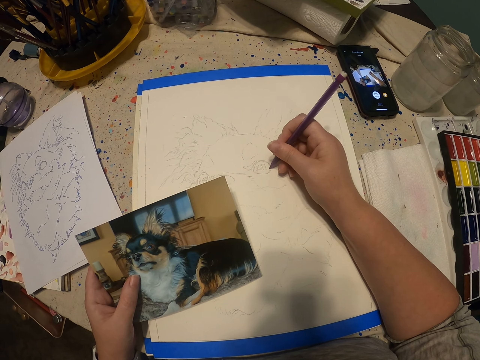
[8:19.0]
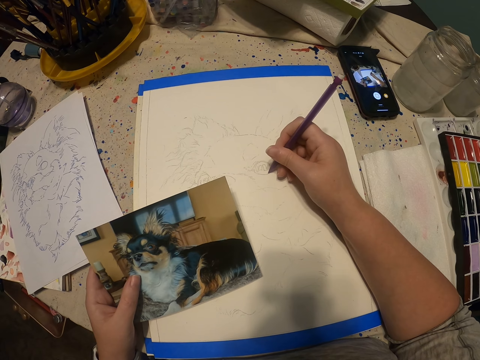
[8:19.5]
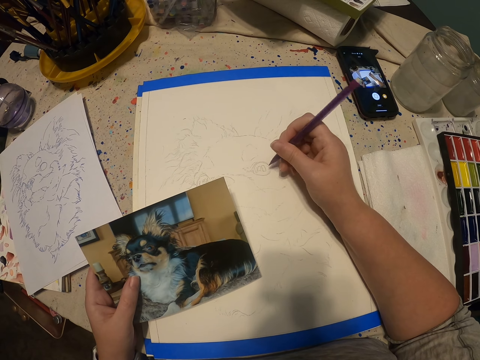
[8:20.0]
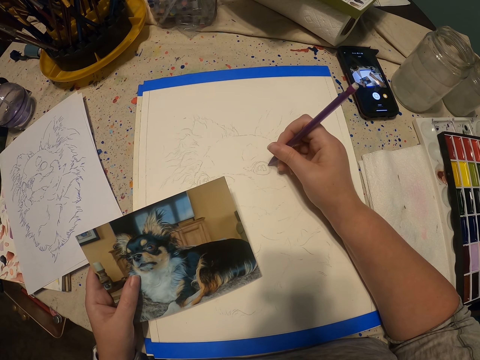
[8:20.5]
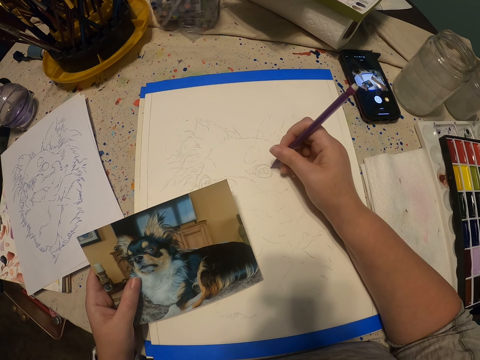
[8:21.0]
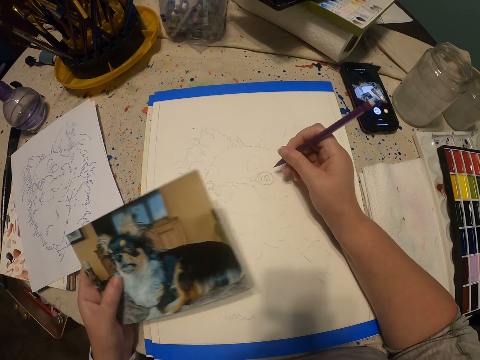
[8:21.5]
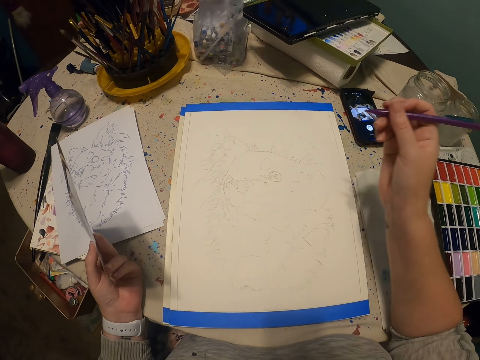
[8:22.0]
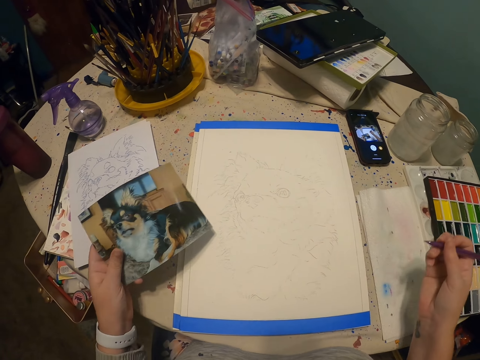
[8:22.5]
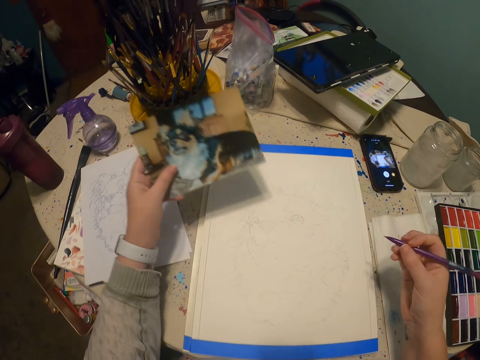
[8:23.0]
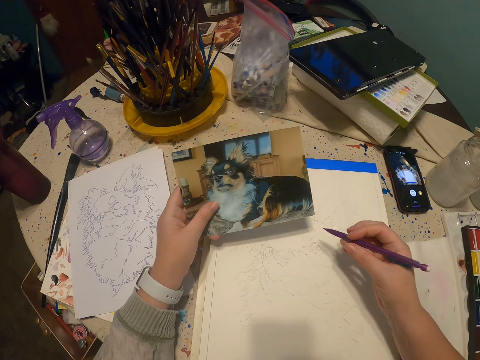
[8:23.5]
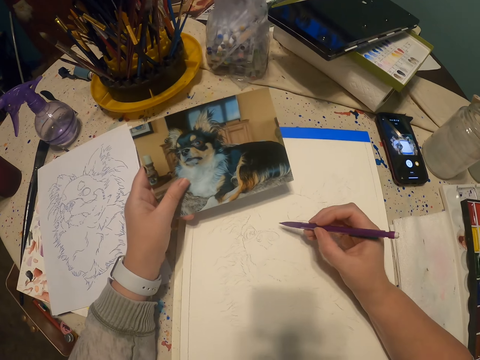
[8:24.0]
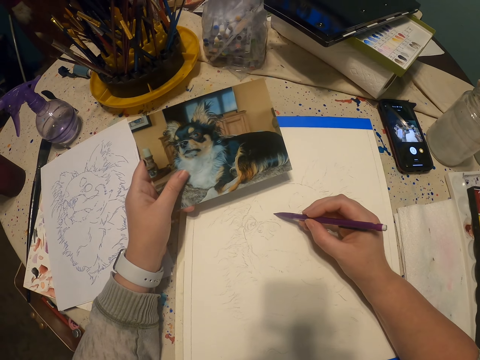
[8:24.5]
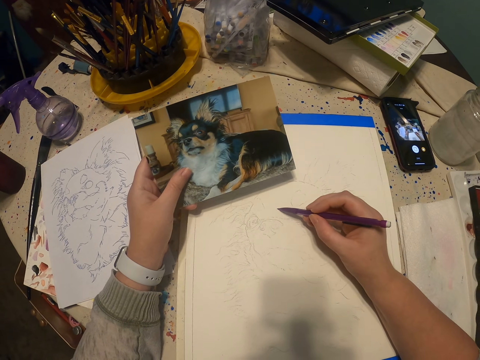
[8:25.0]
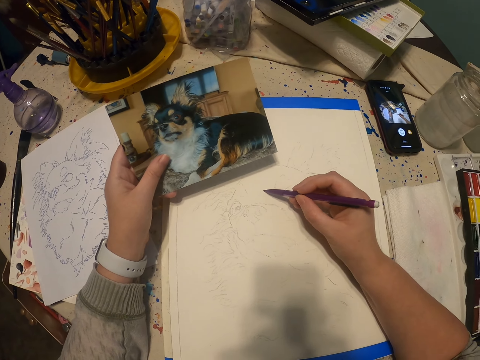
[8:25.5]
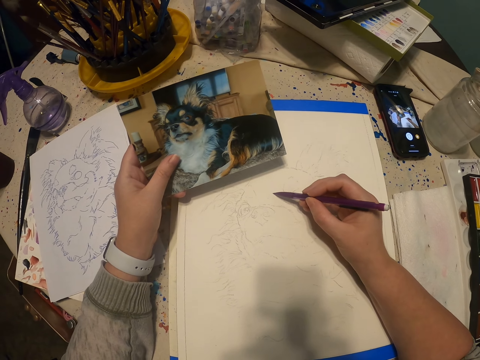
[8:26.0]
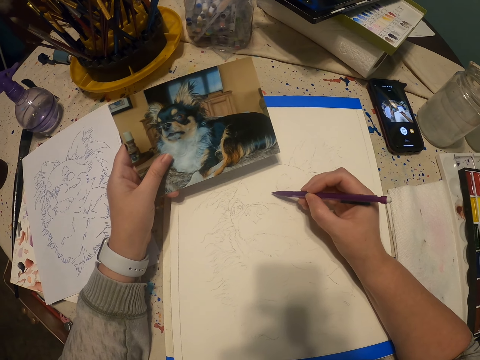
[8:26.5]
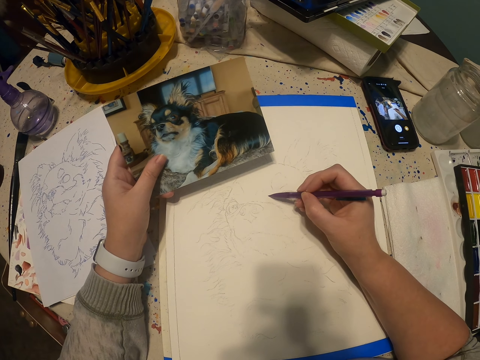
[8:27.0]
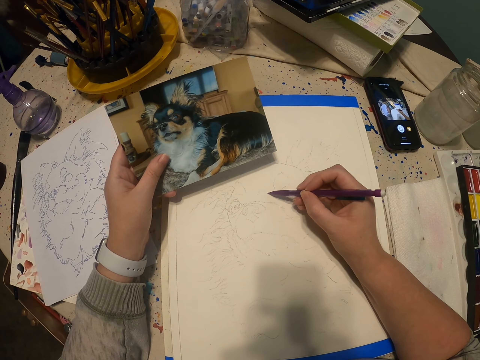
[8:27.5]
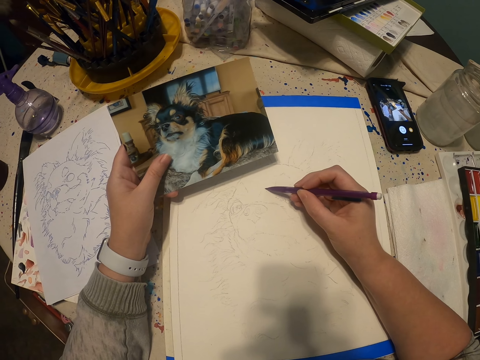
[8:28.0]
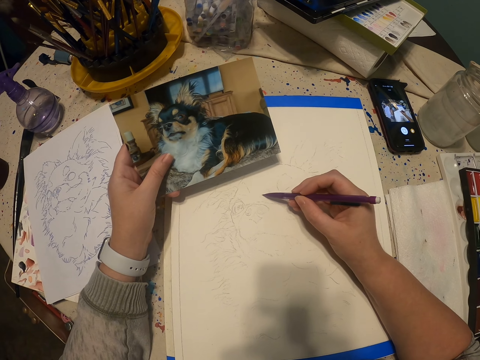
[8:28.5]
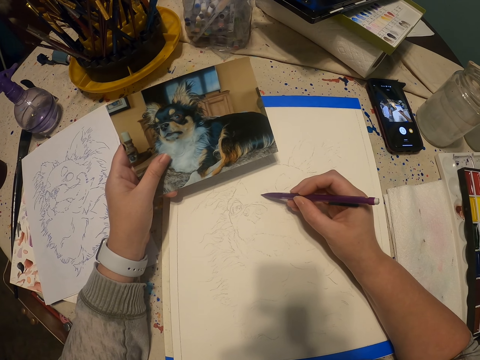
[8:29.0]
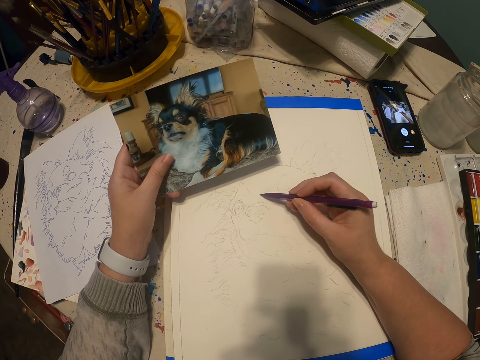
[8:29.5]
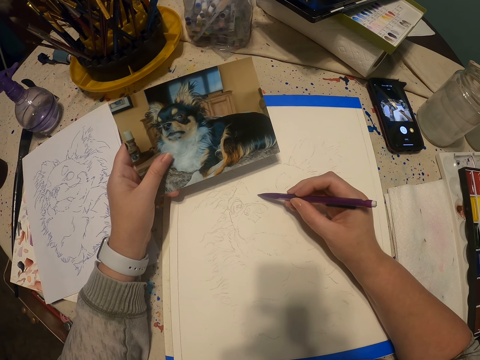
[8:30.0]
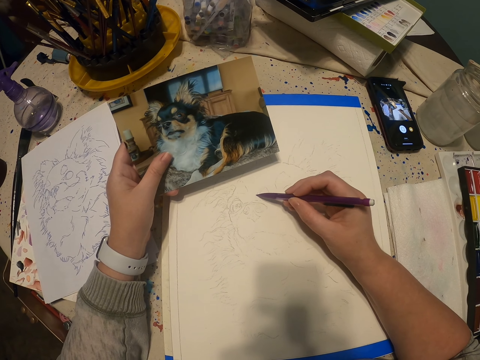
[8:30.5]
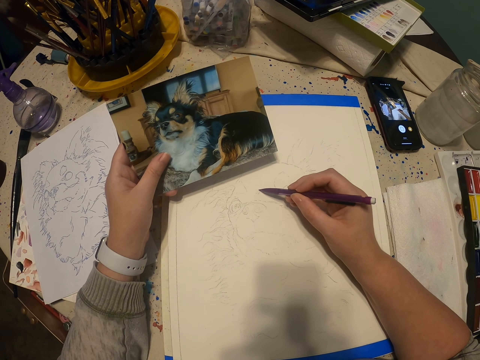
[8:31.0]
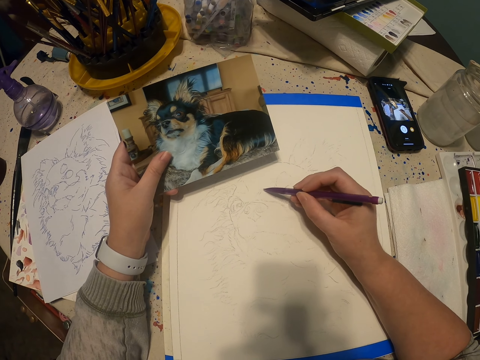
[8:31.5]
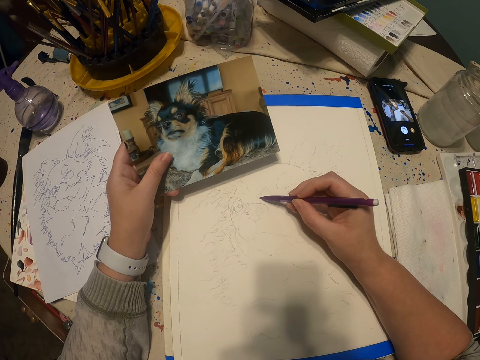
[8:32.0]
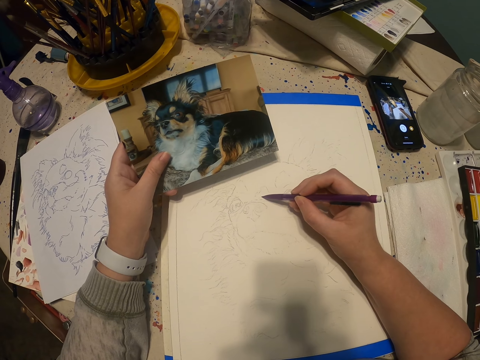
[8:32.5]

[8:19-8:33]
The camera wearer moves a portrait. They draw a sketch on a drawing book with a pencil.

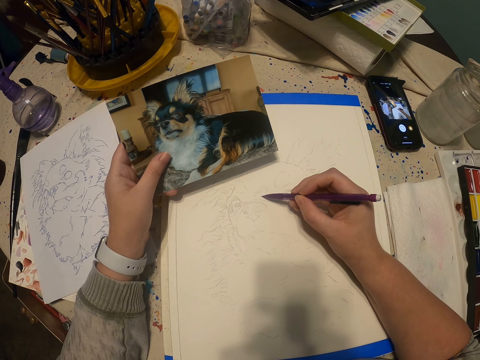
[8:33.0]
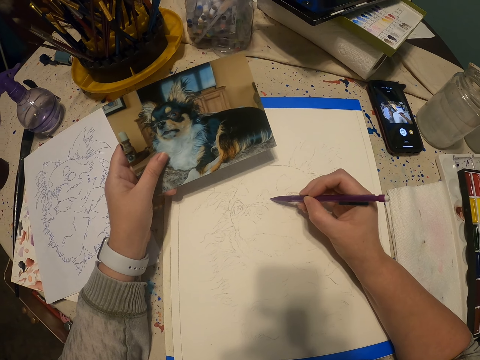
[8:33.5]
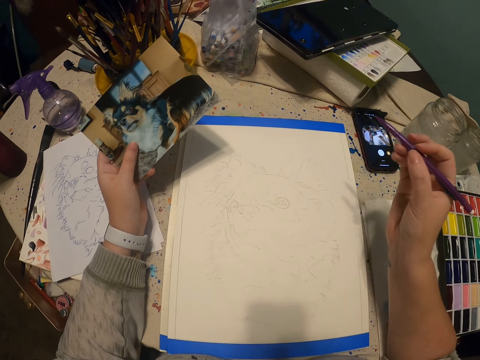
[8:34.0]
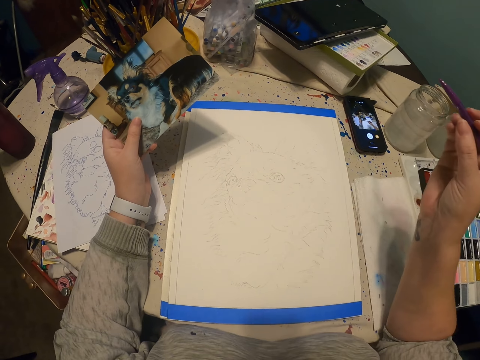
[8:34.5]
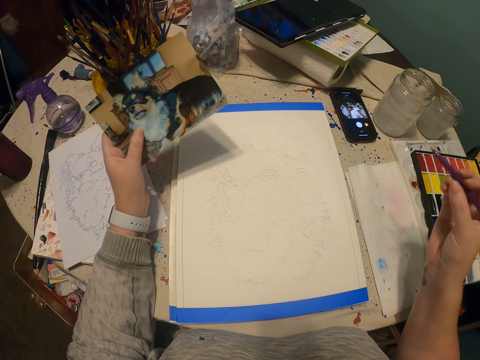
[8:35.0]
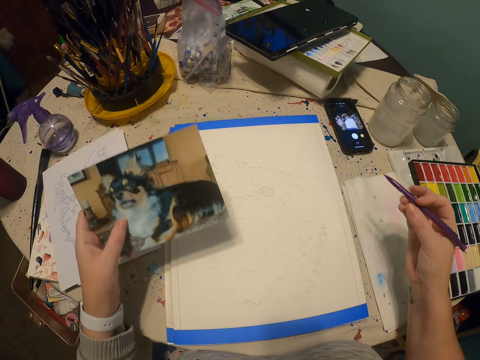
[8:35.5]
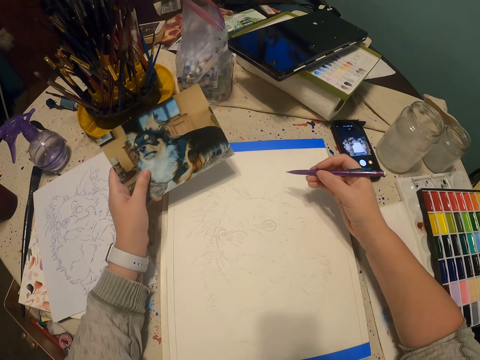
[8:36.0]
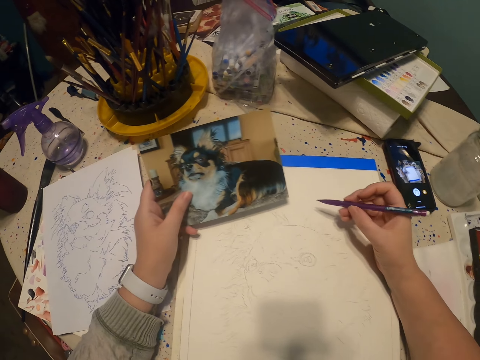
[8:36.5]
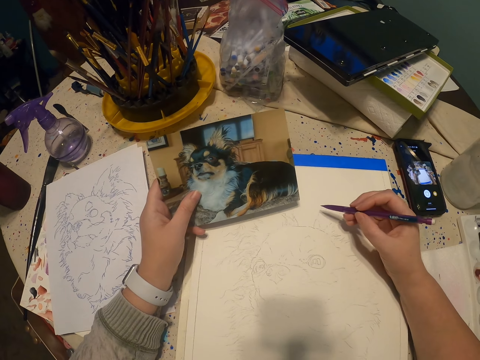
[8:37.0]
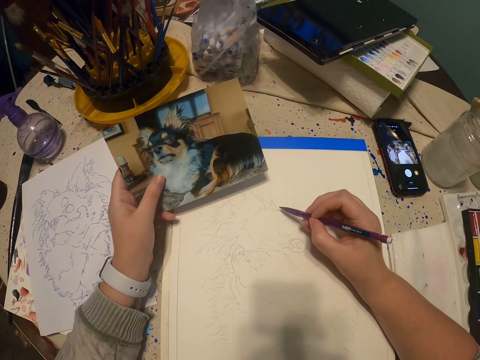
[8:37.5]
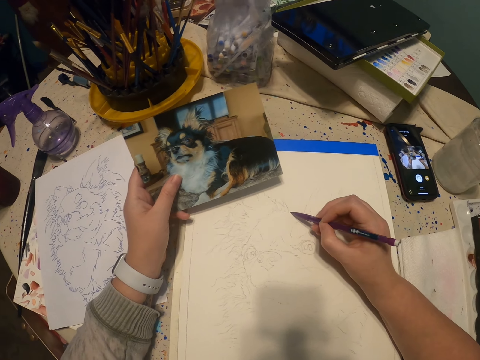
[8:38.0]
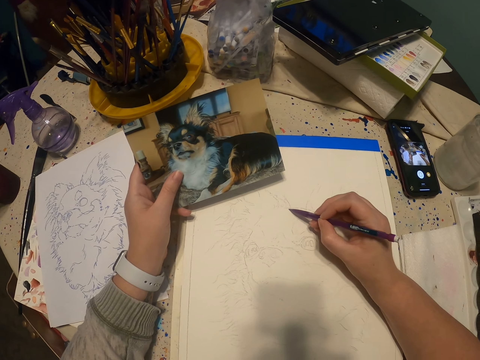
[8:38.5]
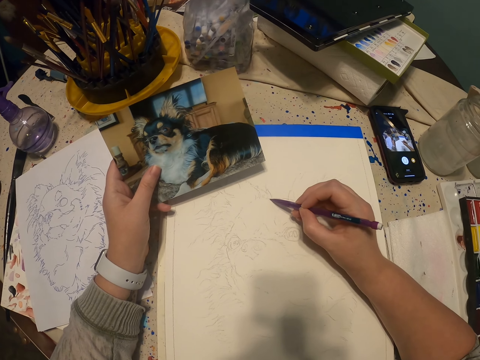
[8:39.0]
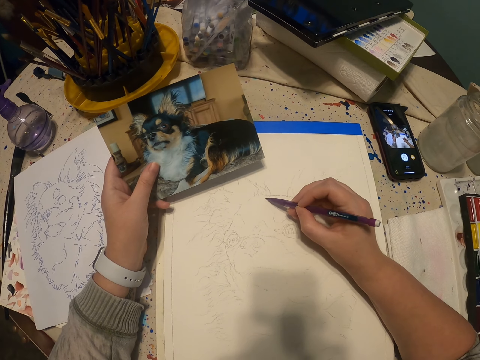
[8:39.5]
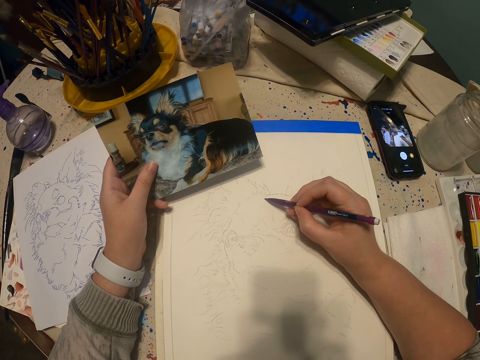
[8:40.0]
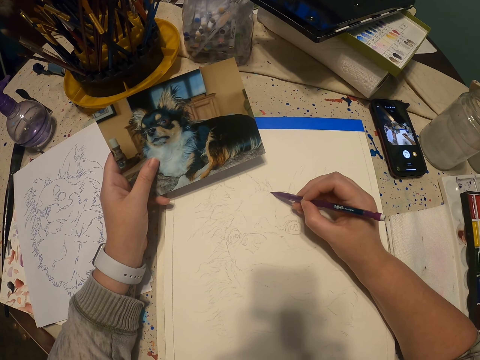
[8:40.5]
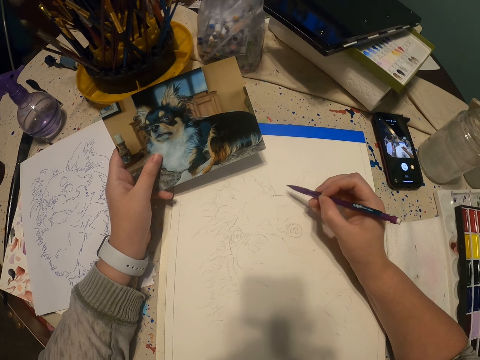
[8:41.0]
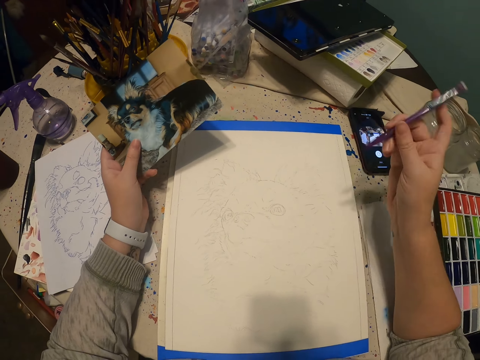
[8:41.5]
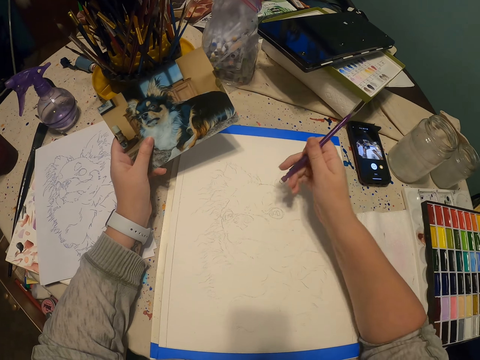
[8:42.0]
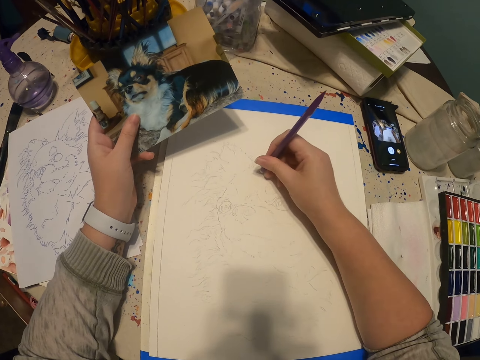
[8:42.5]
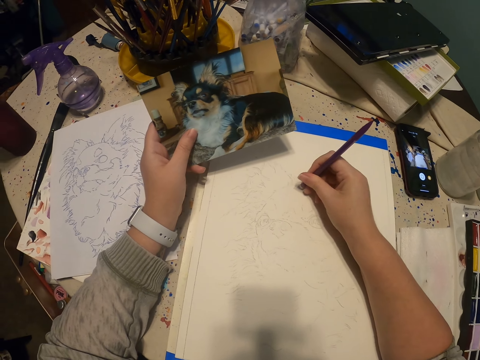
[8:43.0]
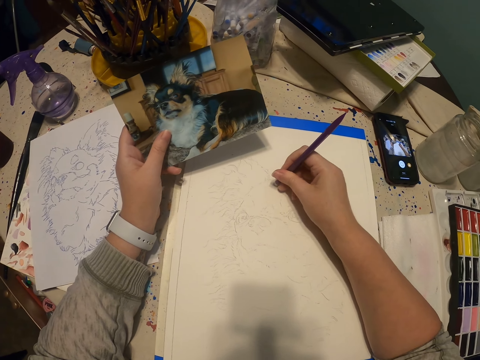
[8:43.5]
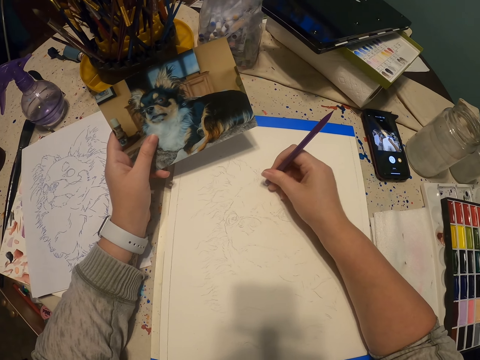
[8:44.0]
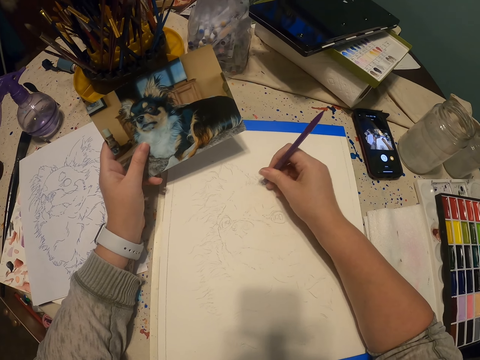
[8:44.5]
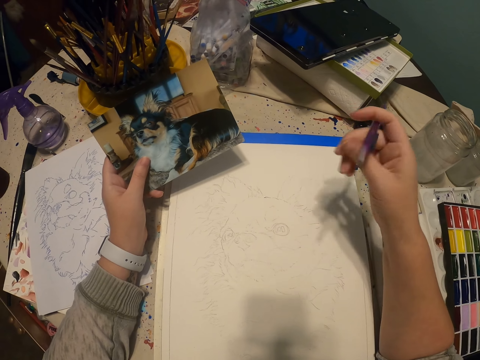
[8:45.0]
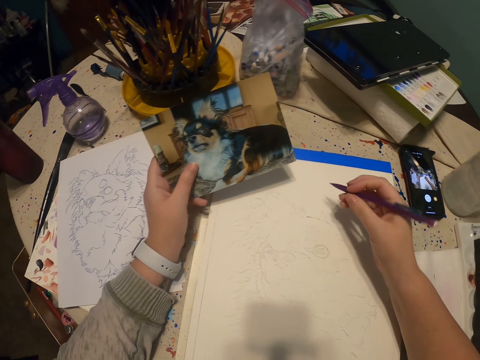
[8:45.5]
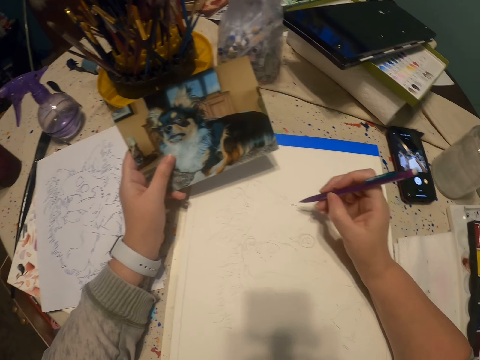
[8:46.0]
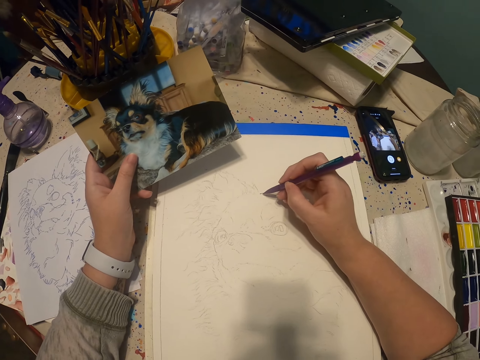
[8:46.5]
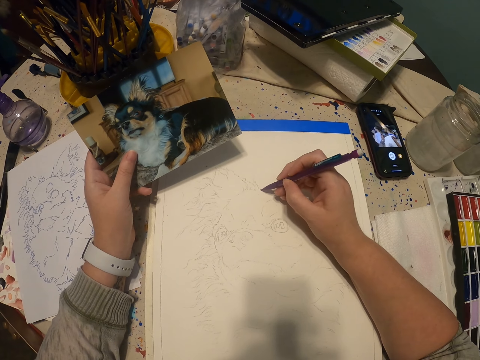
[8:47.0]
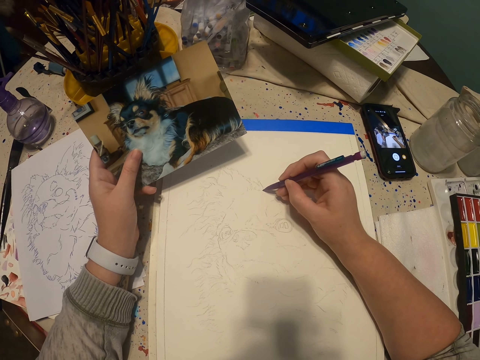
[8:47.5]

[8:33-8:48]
The camera wearer moves a hand. They draw a sketch on a drawing book with a pencil. They flip the pencil with a hand. They rub a small part of the sketch with a rubber. They flip the pencil with a hand. They draw a picture on a paper.
